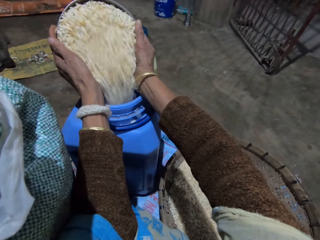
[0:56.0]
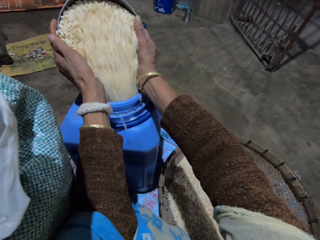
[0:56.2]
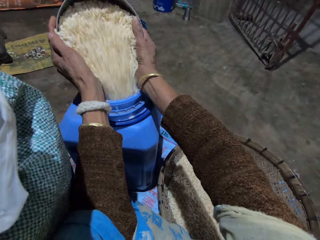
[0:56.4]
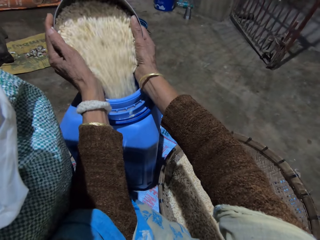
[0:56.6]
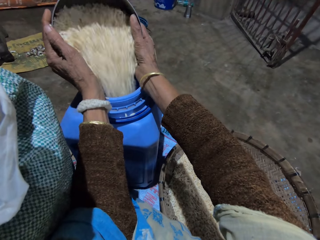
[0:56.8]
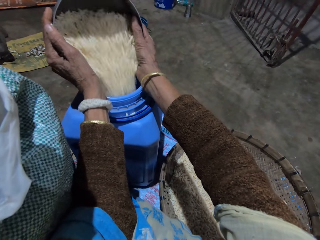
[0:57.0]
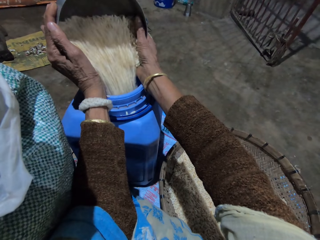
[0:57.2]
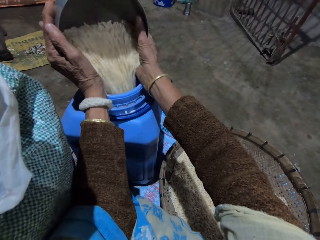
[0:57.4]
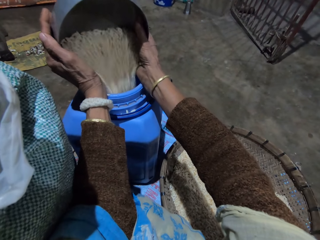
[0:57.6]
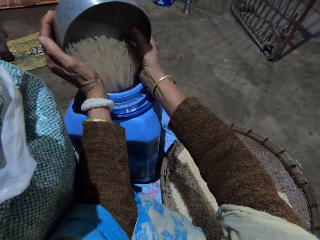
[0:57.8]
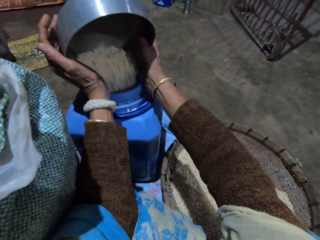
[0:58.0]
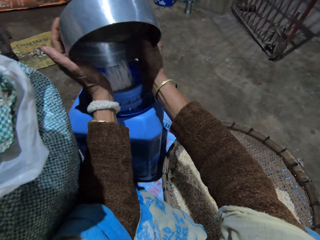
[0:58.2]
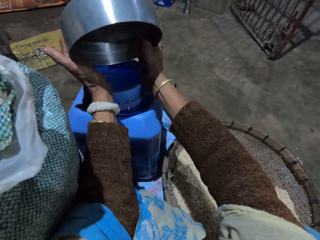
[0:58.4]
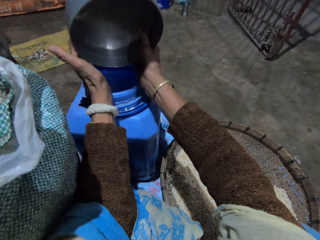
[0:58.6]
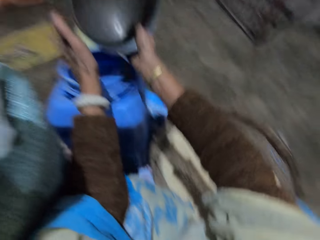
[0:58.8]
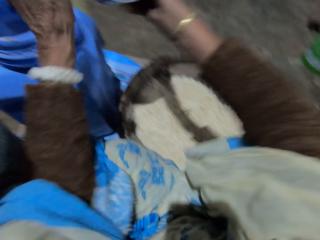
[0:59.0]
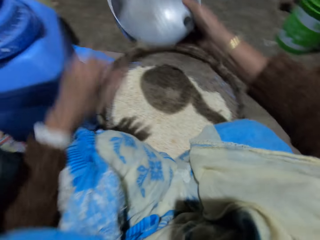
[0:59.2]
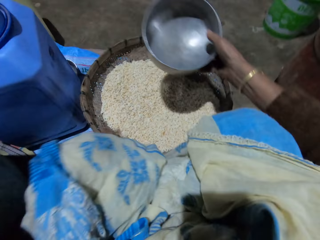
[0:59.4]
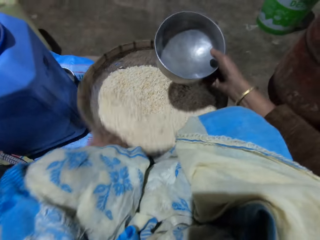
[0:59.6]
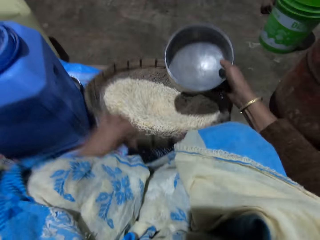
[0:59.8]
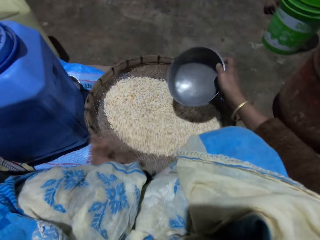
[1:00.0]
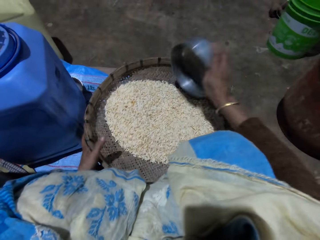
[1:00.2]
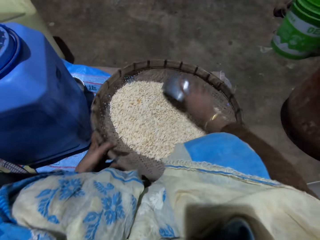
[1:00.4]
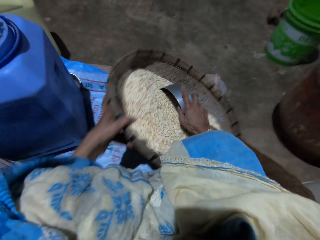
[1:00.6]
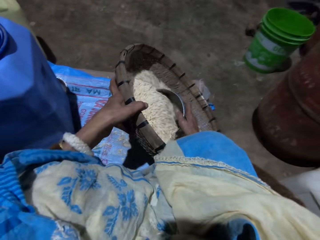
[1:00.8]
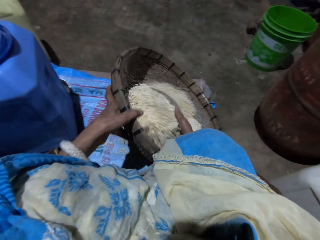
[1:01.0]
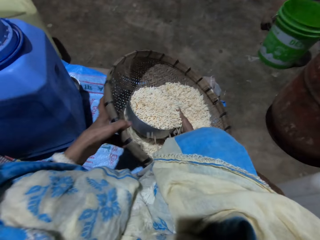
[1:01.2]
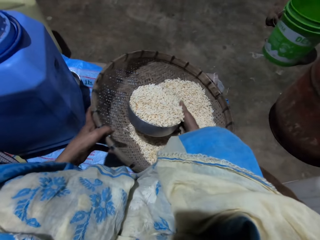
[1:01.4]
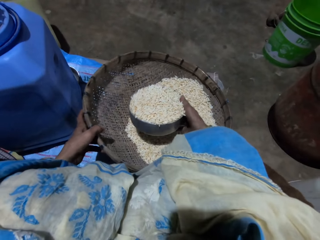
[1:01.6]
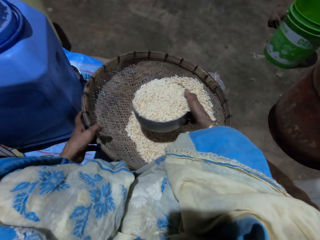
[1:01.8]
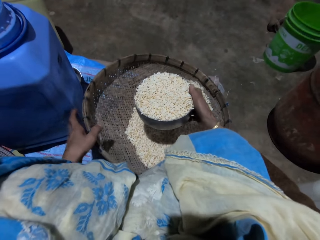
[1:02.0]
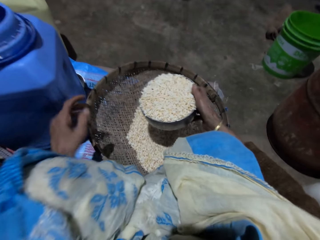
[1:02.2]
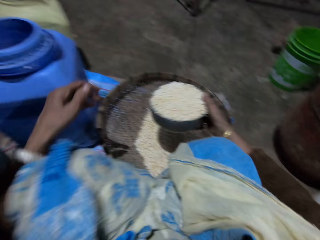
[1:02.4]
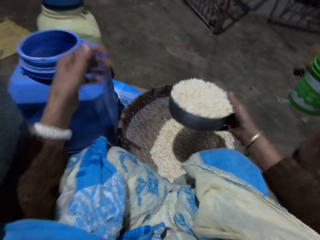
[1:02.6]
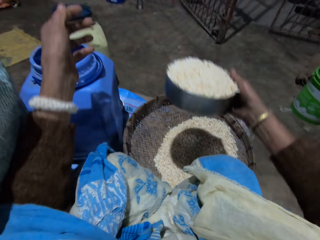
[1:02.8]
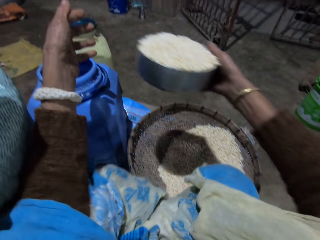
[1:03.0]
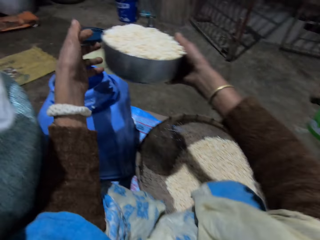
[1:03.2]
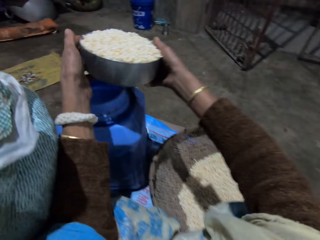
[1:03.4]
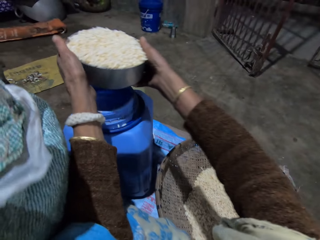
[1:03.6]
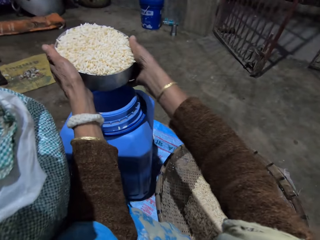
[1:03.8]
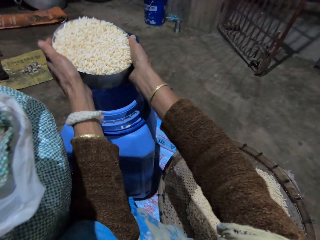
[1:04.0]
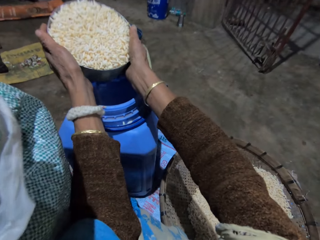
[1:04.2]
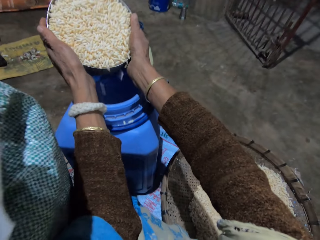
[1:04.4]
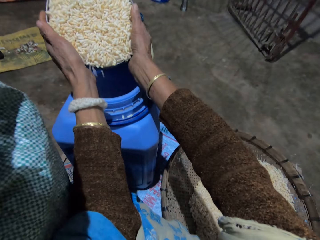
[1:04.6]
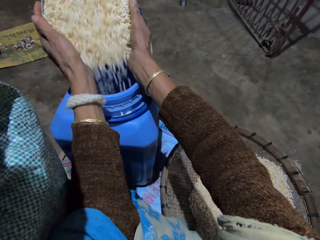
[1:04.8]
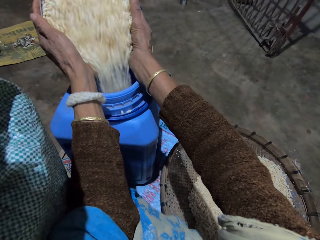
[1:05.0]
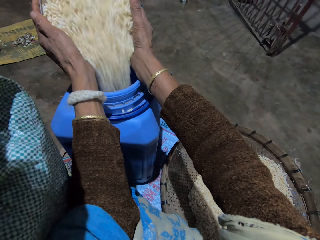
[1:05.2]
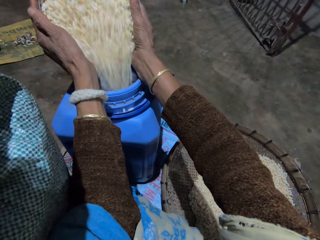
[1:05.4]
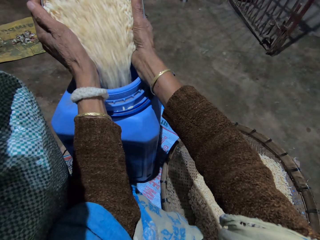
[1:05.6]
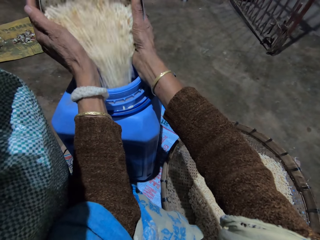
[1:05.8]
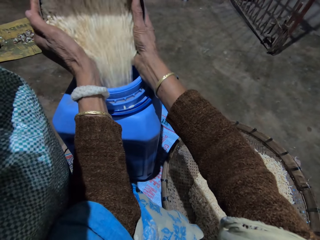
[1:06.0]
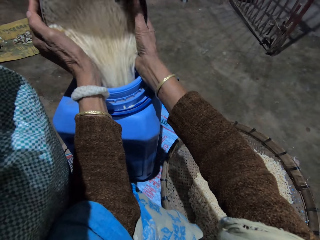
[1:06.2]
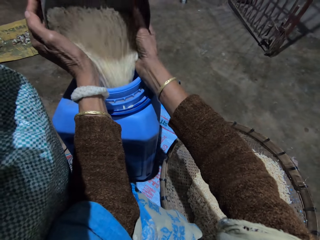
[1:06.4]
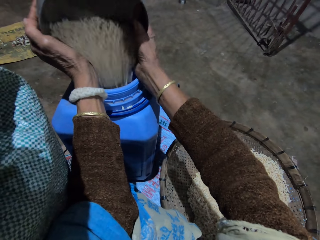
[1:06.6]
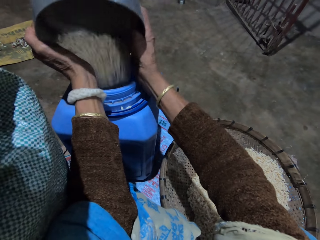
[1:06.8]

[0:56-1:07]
The camera wearer holds the basket with her left hand. She tilts the basket. She scoops grains in the basket with the stainless bowl or metal pot in her right hand. She holds the metal pot with both hands. She pours the grains in the stainless bowl into the plastic container with both hands.

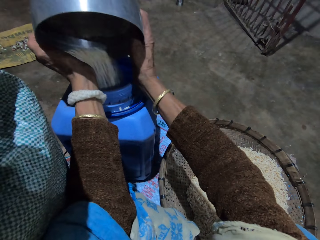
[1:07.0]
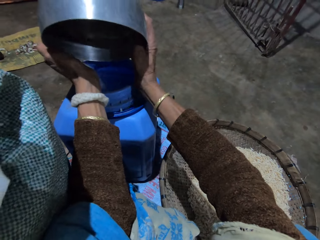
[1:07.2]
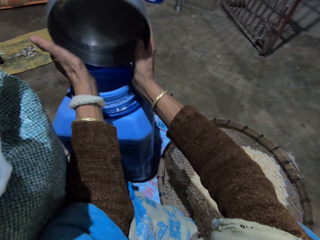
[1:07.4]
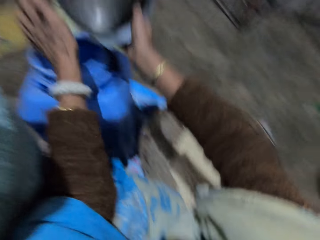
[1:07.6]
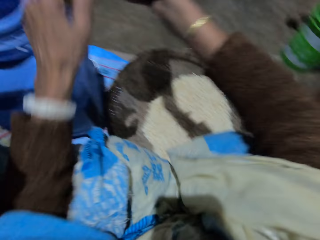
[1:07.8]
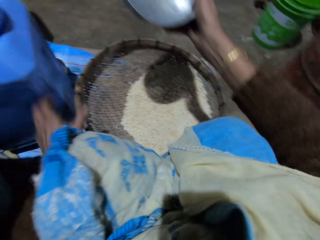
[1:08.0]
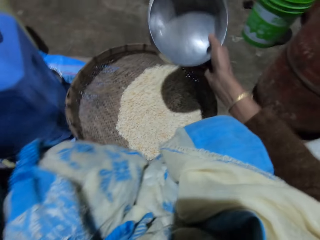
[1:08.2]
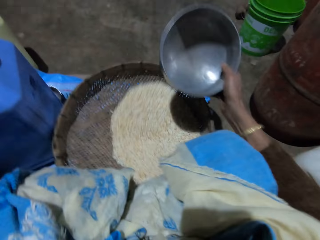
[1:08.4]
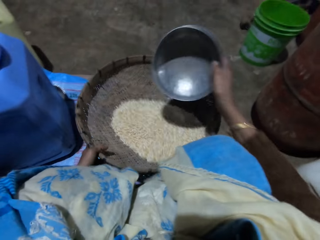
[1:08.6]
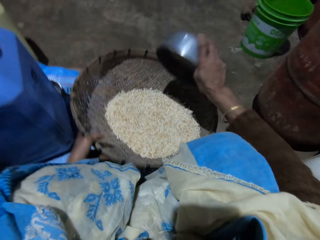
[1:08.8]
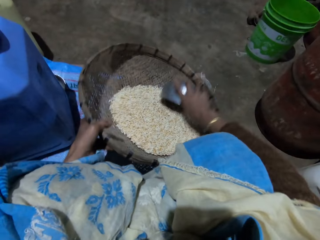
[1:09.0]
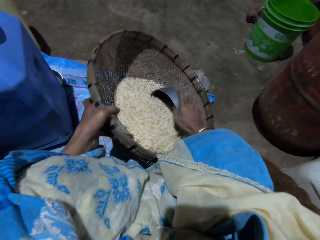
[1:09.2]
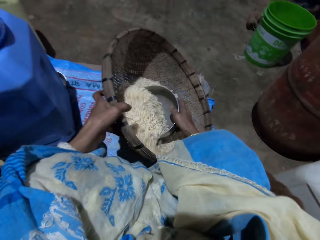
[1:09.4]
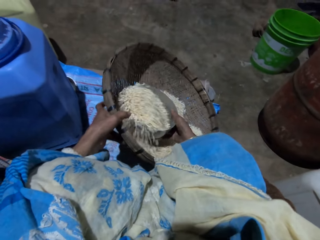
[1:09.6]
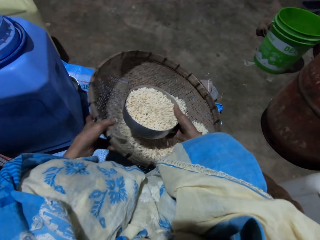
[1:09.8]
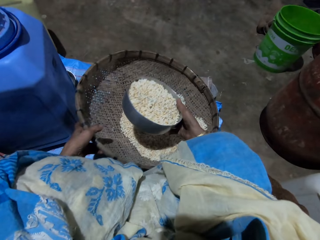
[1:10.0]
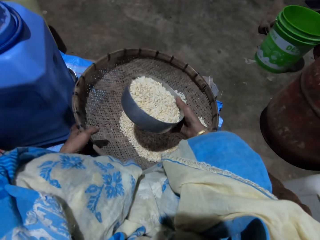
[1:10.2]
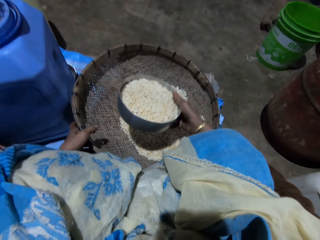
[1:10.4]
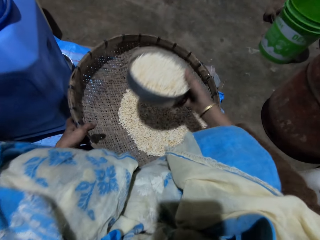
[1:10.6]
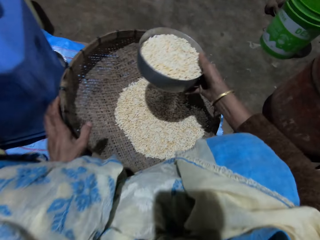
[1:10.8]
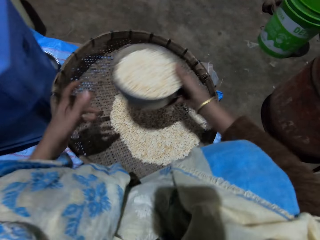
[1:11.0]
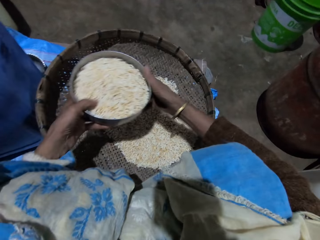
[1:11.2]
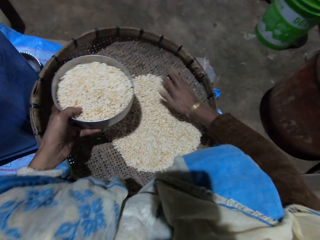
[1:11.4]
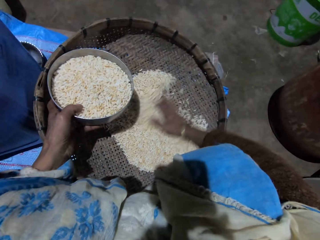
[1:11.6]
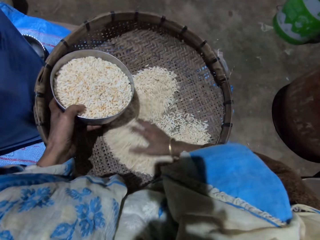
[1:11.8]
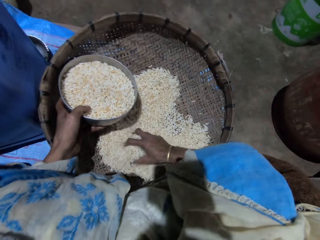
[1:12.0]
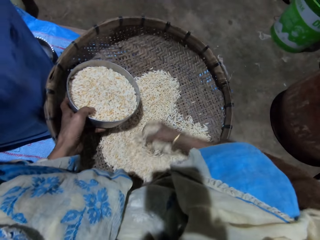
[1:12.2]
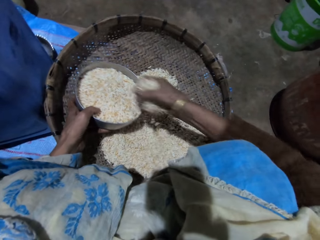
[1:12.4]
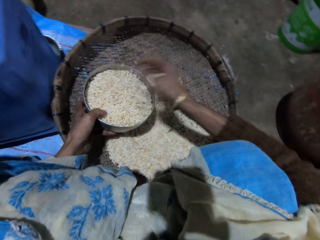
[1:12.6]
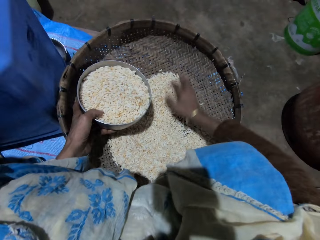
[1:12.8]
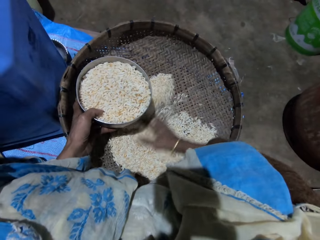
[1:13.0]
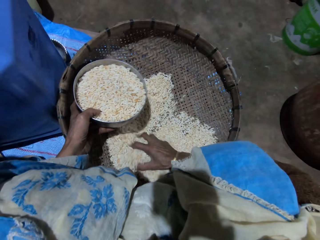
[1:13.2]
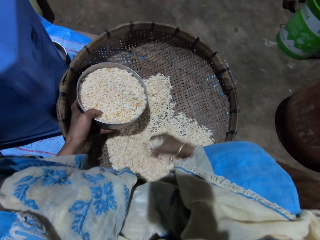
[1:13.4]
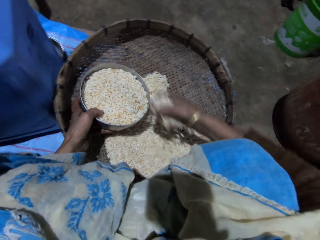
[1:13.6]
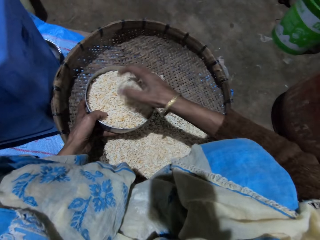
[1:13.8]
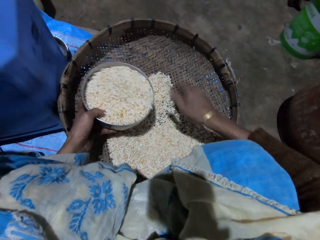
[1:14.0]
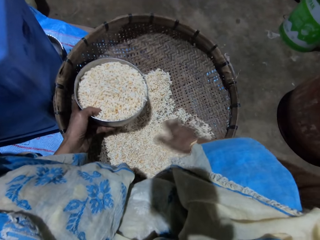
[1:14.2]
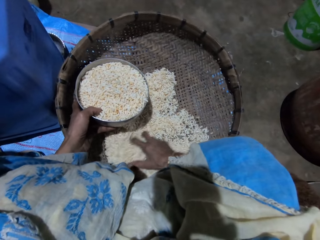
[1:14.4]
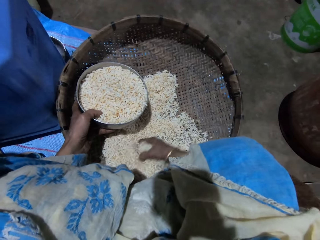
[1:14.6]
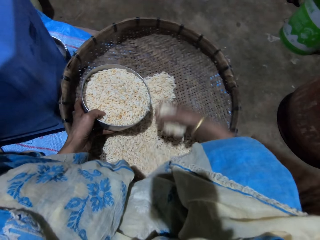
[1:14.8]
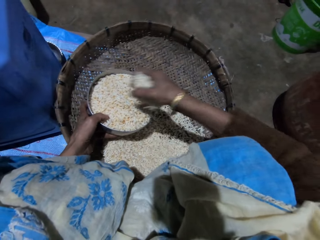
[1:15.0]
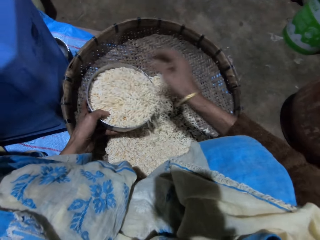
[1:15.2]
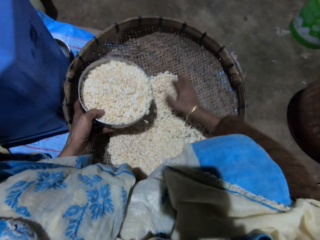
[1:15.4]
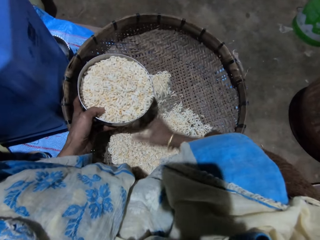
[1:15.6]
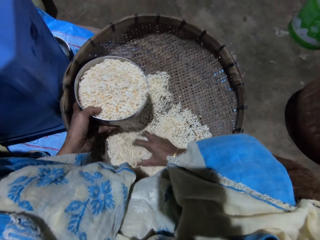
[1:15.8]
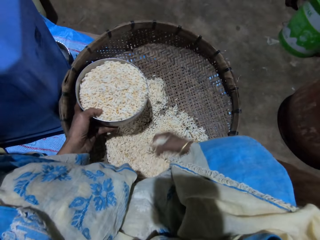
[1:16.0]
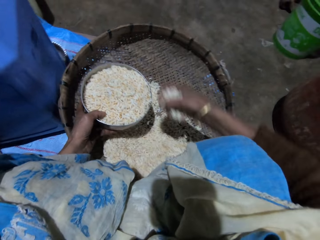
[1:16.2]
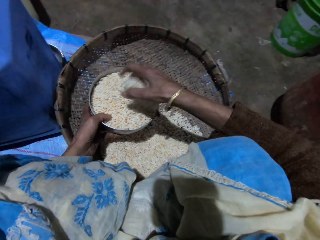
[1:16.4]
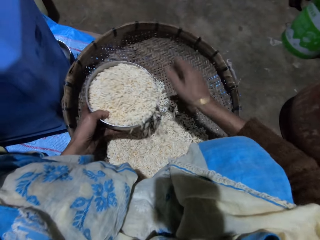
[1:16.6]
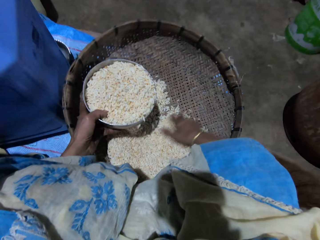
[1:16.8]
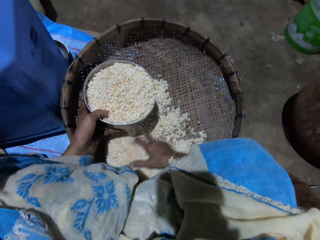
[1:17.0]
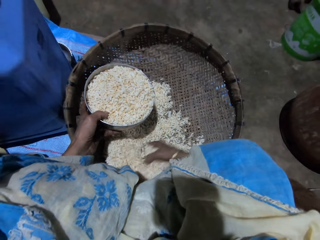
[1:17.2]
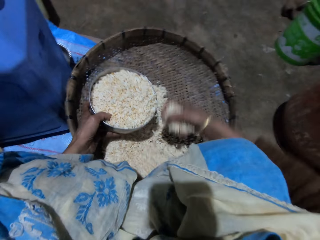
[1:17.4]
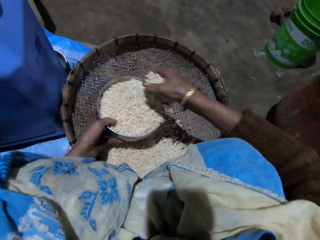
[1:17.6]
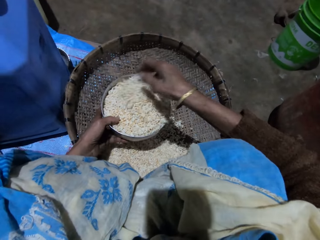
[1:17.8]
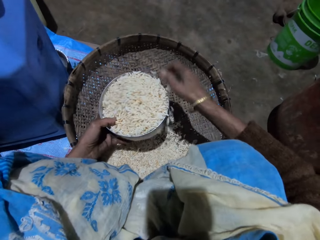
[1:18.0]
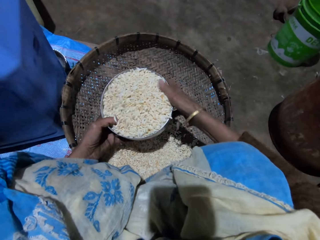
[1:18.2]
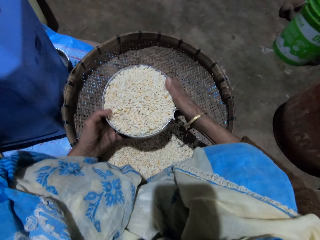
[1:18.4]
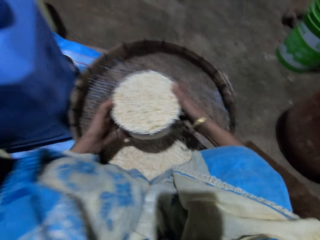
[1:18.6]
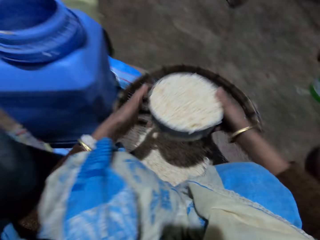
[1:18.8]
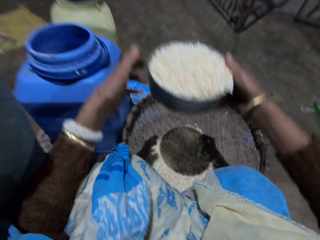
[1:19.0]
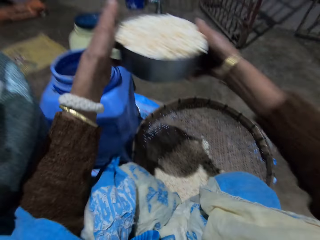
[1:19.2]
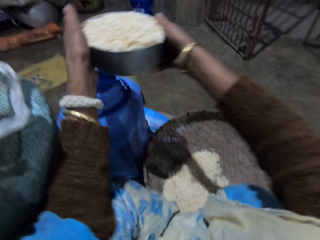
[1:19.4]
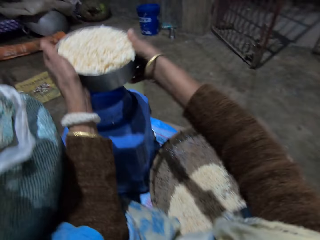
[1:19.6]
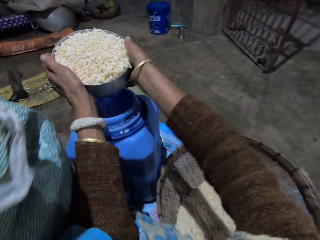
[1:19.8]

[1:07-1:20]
The camera wearer holds the basket with her left hand. She tilts the basket. She scoops grains in the basket with the stainless bowl or metal pot in her right hand. She moves the stainless bowl of grains in her right hand to her left hand. She holds the metal pot with her left hand. She scoops grains from the basket into the stainless bowl with her right hand. She pours grains in the metal pot. She collects a handful of grains and pours grains in the metal pot. She collects a handful of grains and pours grains in the metal pot. She collects a handful of grains and pours grains in the metal pot. She collects a handful of grains and pours grains in the metal pot. She holds the metal pot with both hands.
